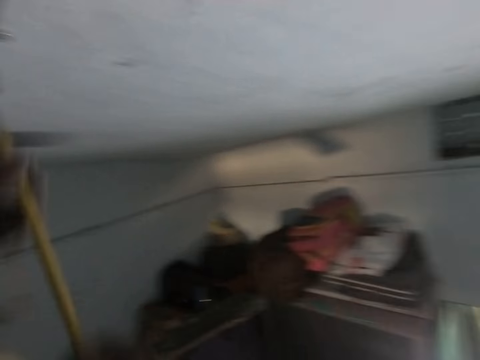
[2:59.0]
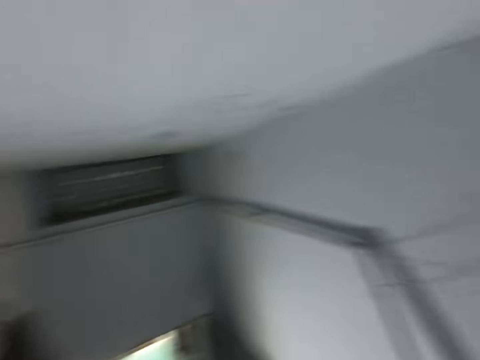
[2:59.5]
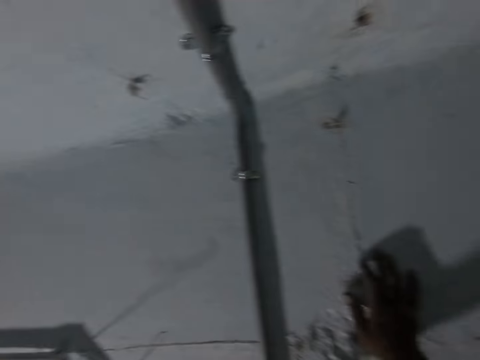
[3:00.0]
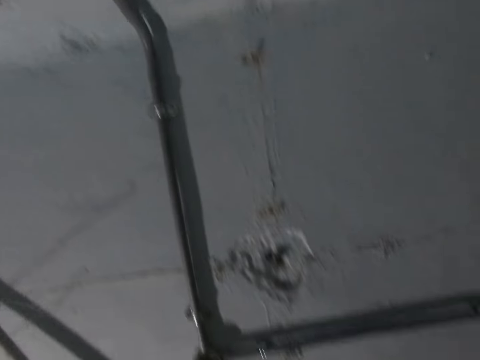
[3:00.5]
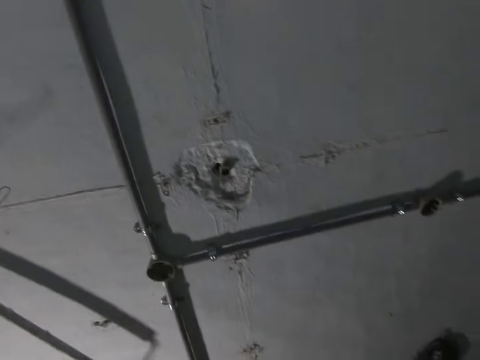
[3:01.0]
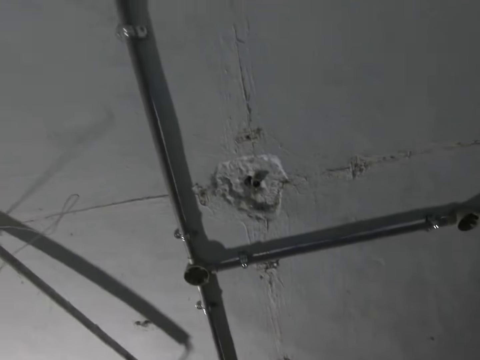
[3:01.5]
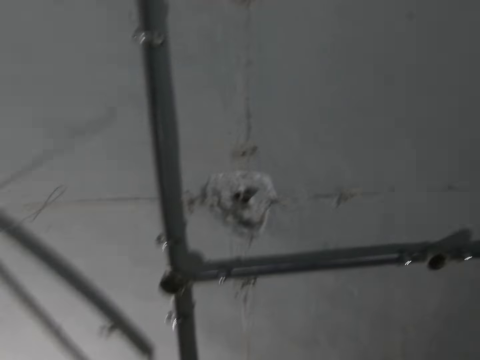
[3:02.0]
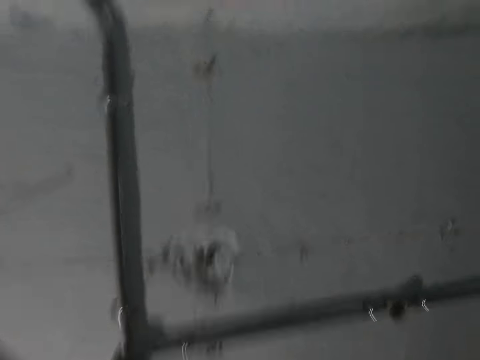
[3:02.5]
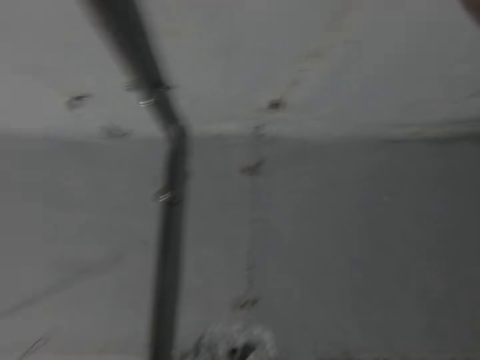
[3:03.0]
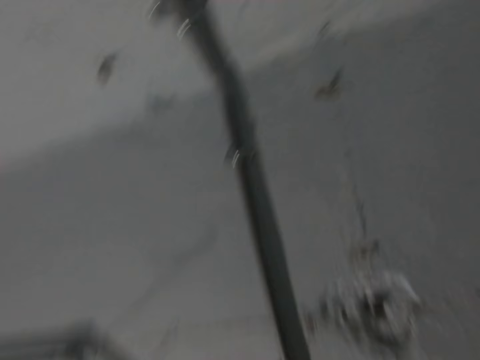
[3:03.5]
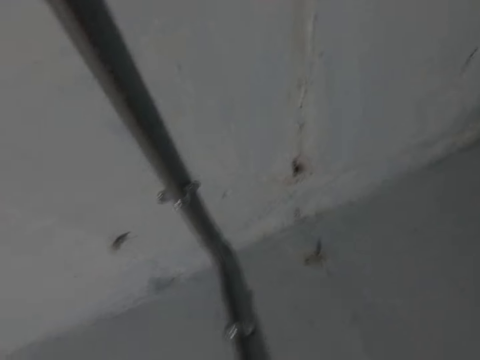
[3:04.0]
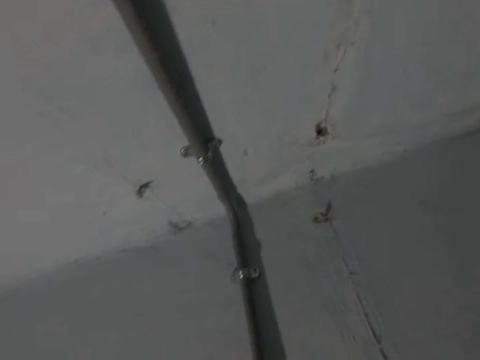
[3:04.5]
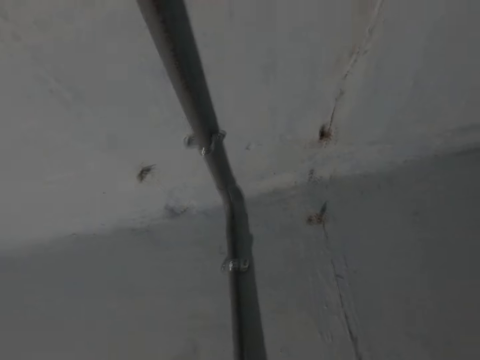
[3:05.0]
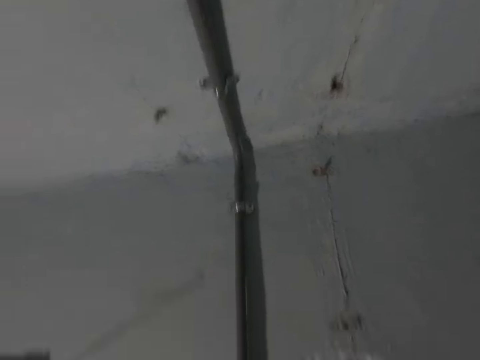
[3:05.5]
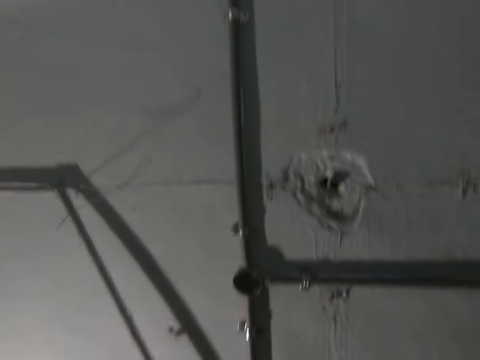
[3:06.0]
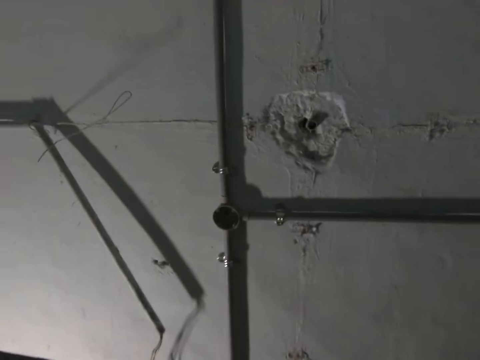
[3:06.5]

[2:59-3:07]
The camera wearer places his right hand on the wall. He looks at the pipes on the wall.
